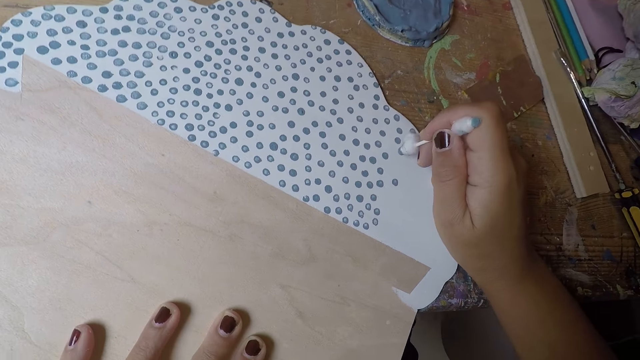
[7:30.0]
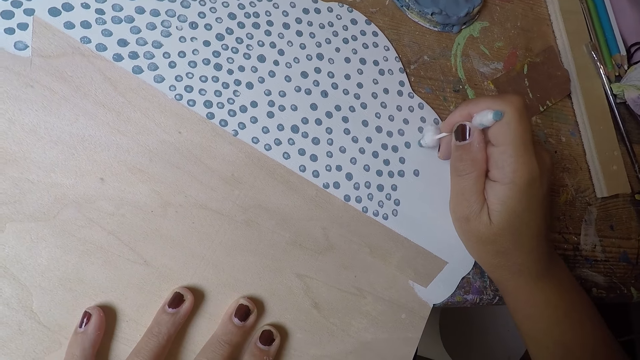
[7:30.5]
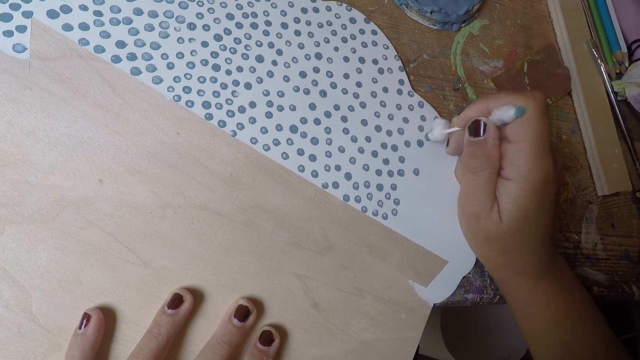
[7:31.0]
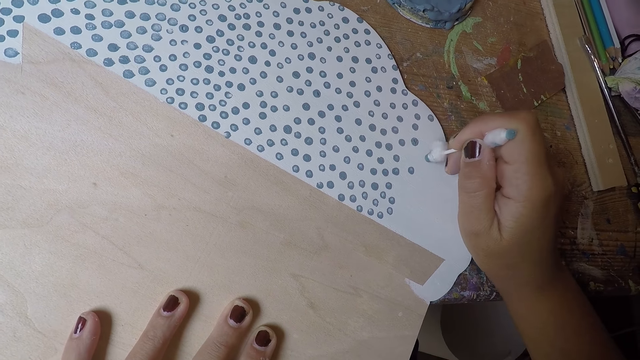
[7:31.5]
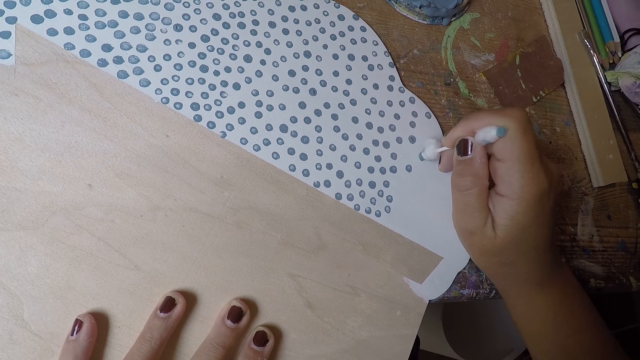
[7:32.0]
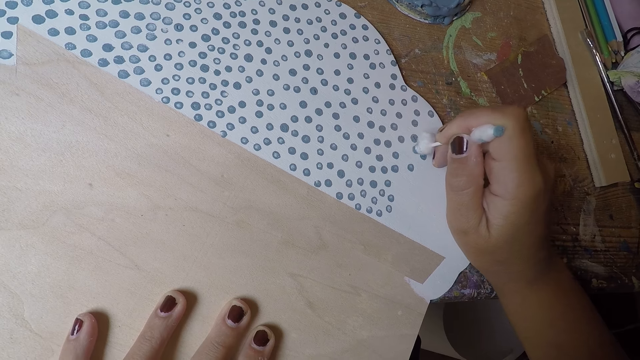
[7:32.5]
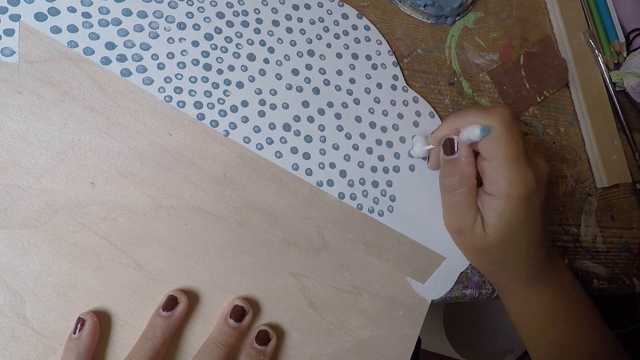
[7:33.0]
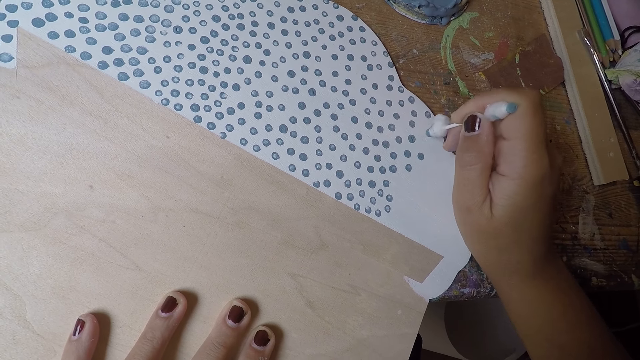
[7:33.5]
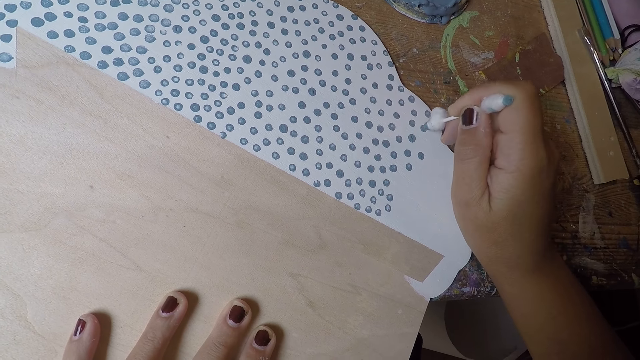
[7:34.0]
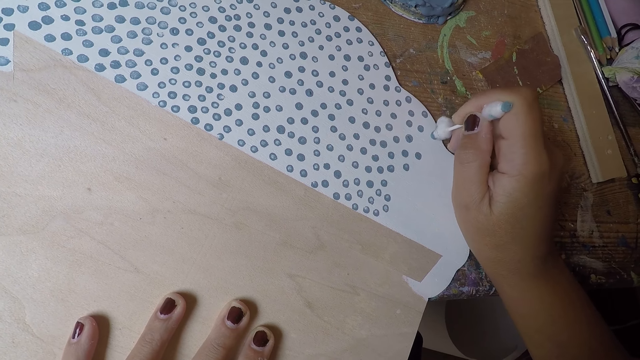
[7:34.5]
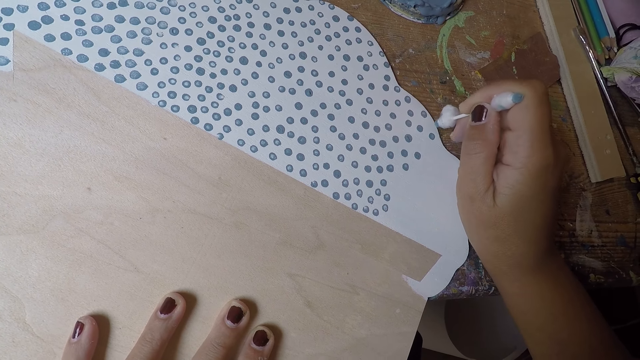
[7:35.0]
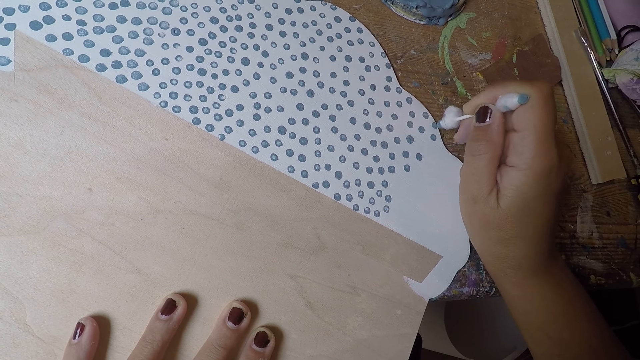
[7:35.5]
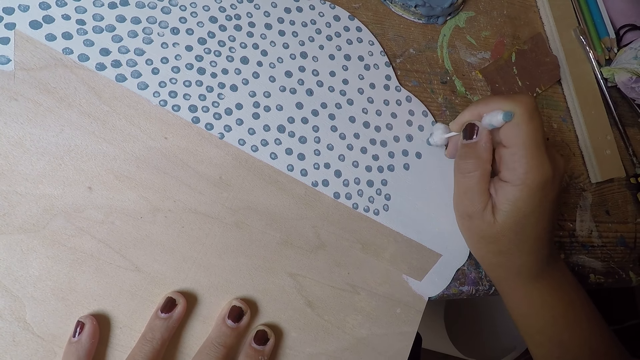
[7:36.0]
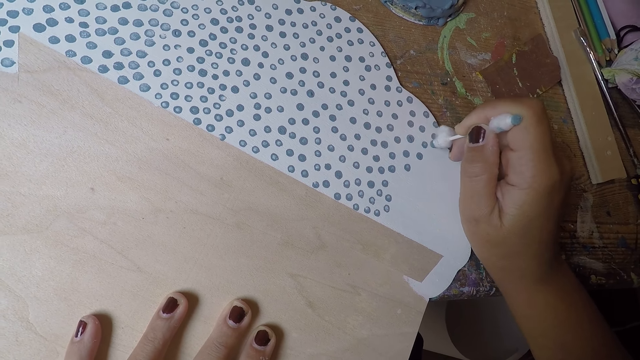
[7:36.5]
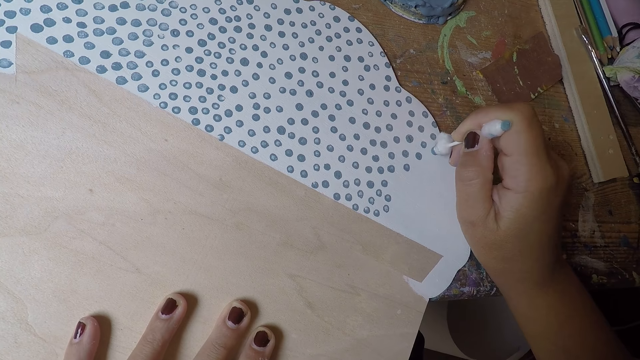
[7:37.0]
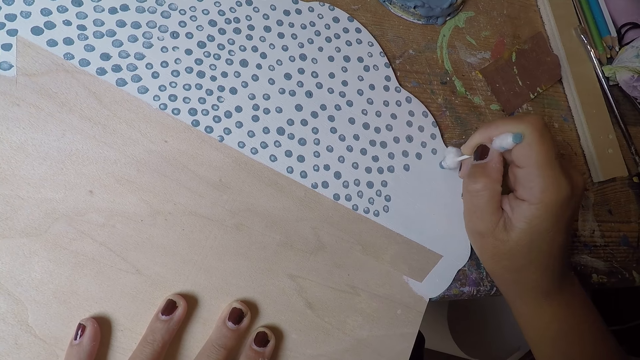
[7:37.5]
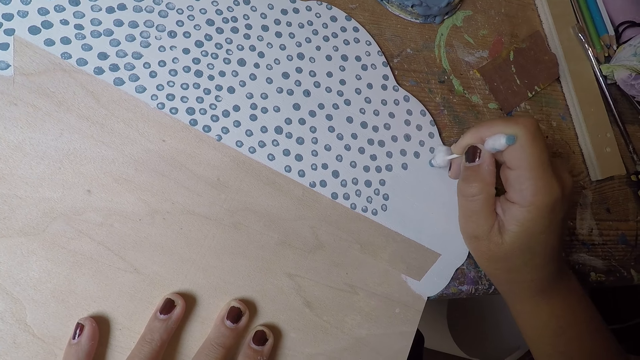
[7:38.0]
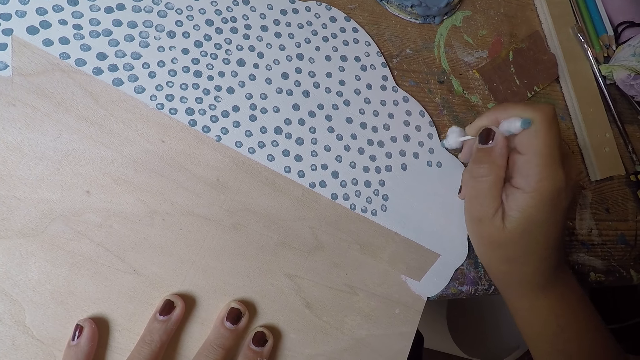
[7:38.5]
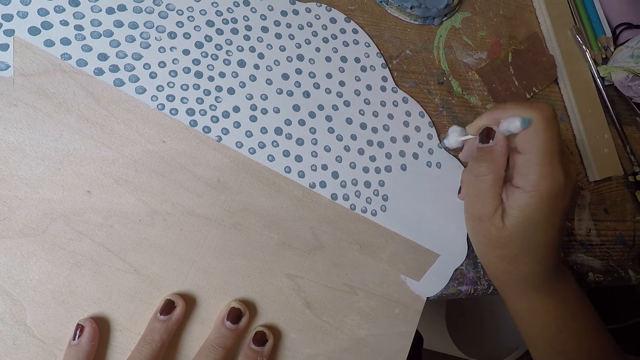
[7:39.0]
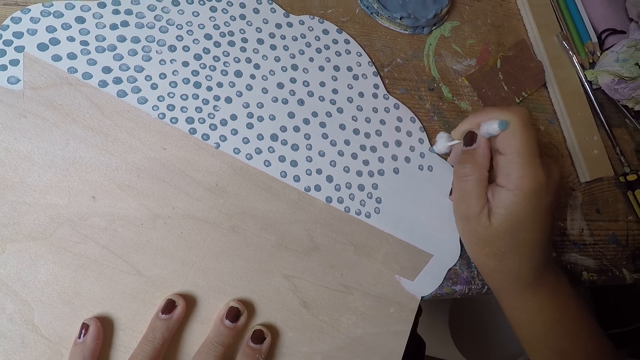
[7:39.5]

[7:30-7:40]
The camera wearer puts dots on the white paper with the cotton bud in his right hand.

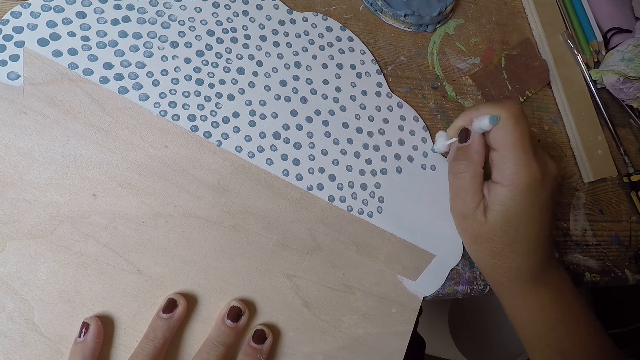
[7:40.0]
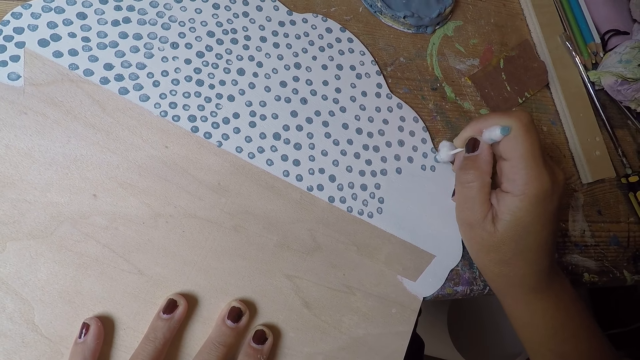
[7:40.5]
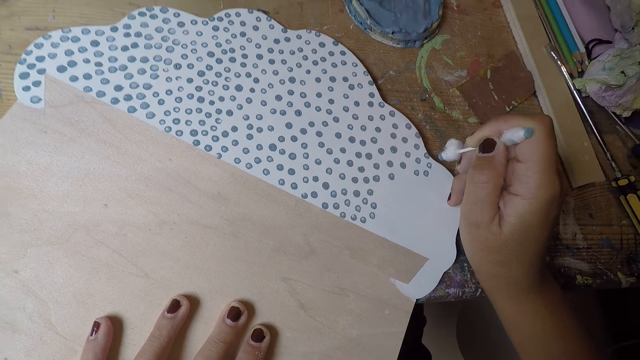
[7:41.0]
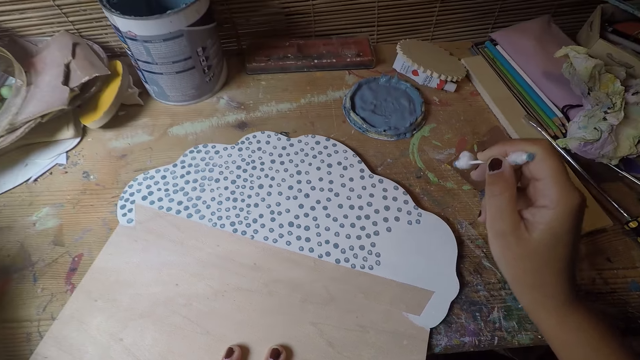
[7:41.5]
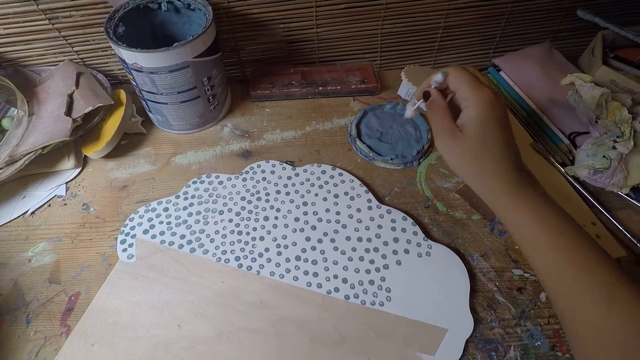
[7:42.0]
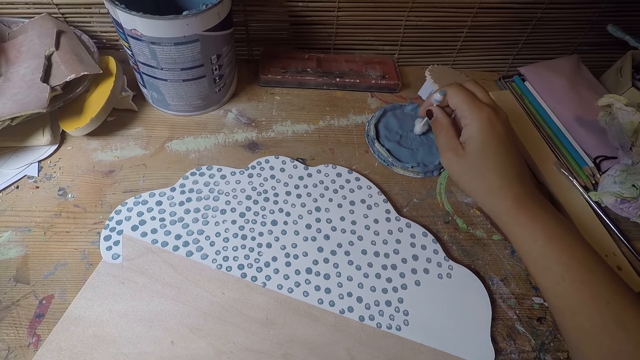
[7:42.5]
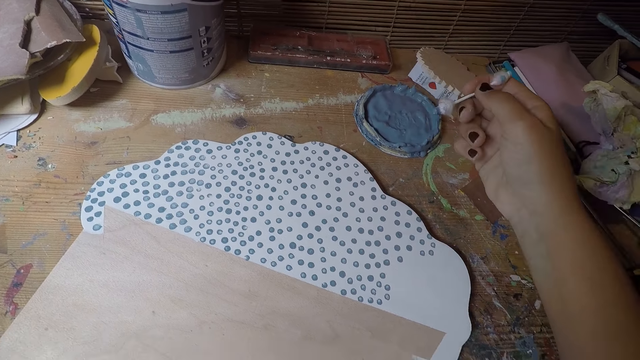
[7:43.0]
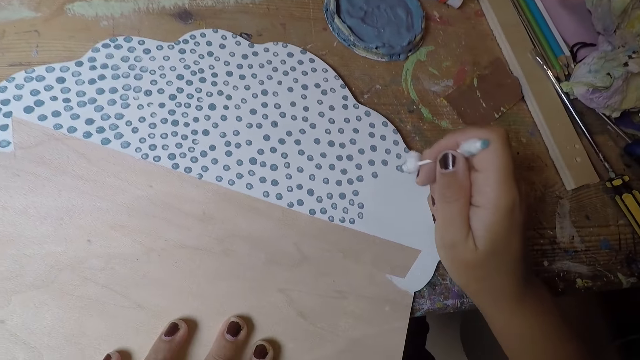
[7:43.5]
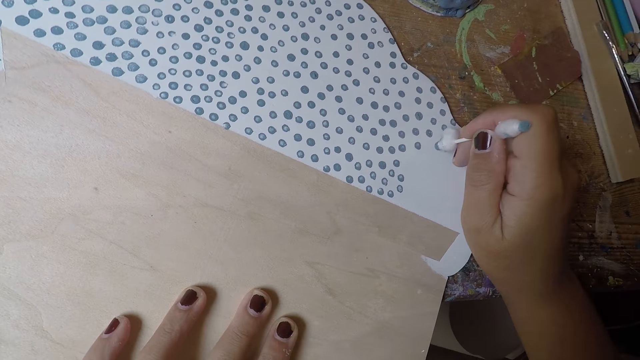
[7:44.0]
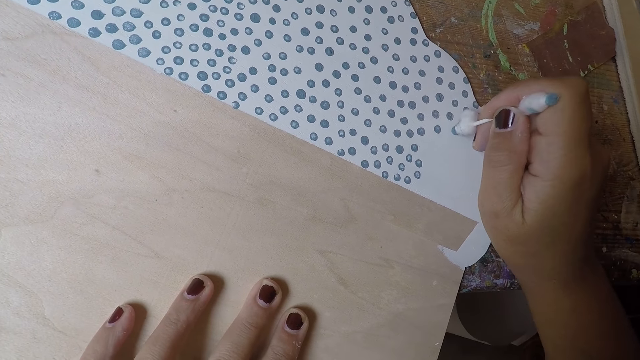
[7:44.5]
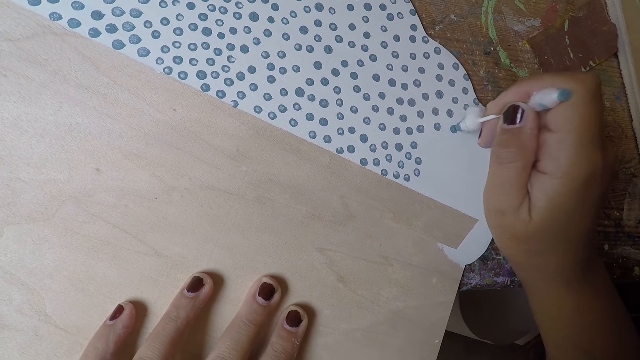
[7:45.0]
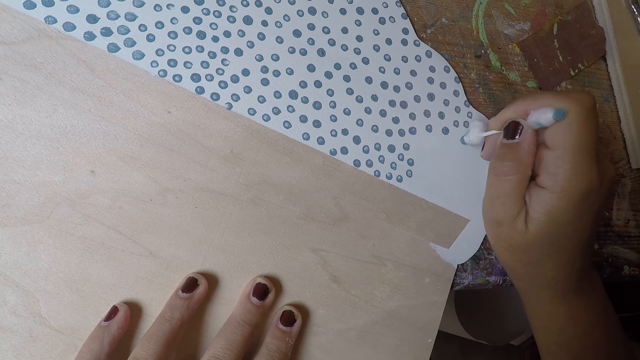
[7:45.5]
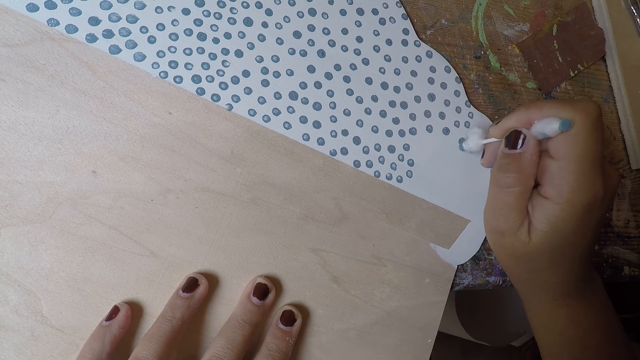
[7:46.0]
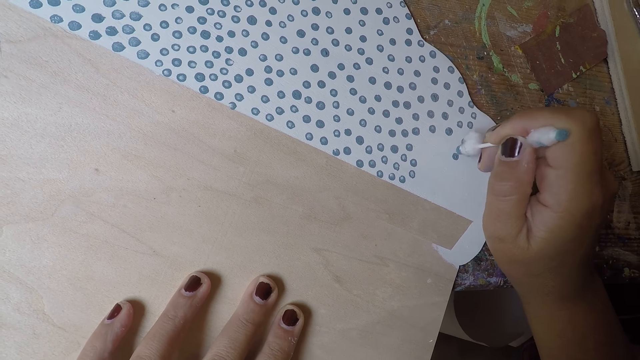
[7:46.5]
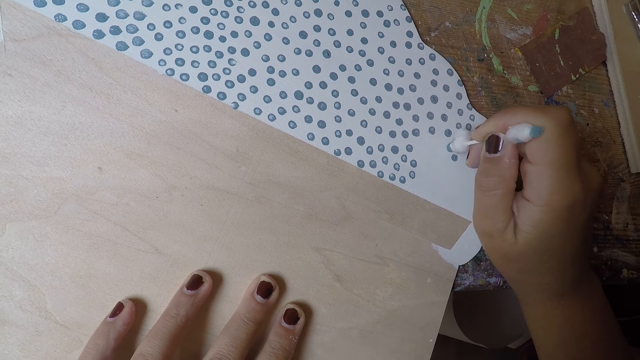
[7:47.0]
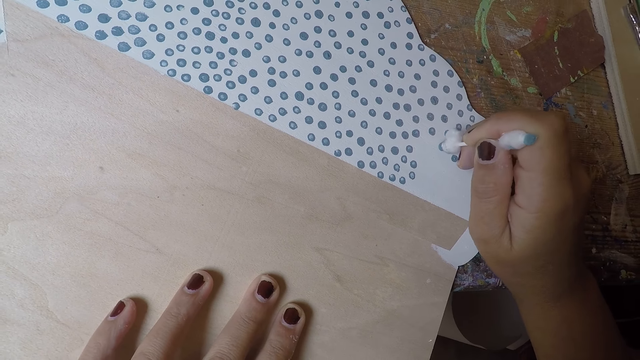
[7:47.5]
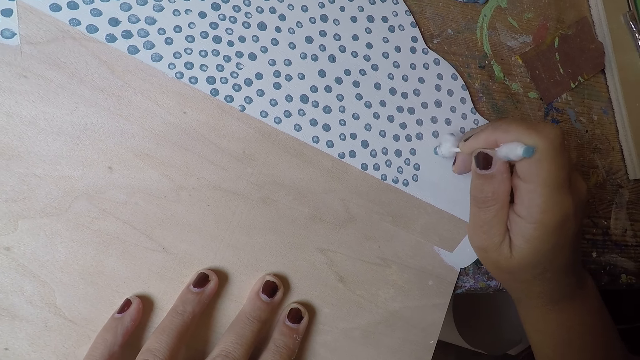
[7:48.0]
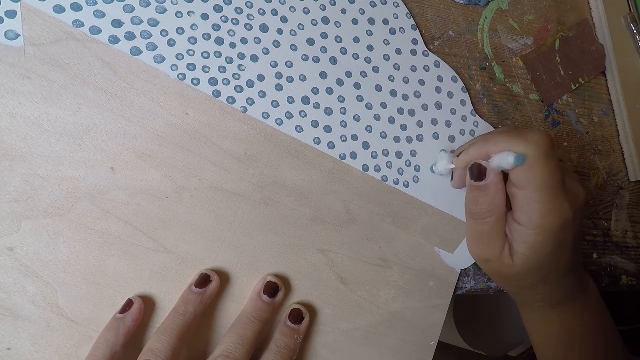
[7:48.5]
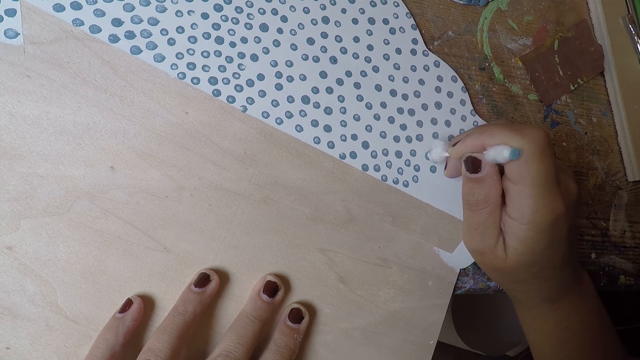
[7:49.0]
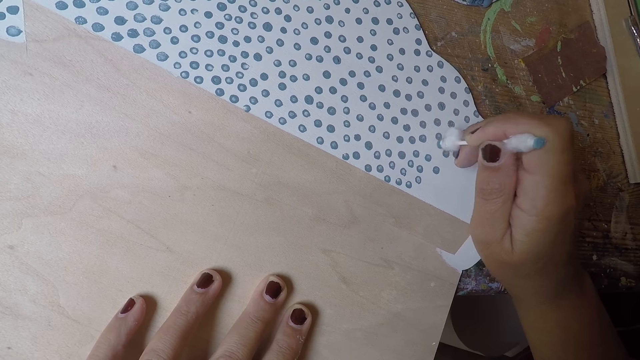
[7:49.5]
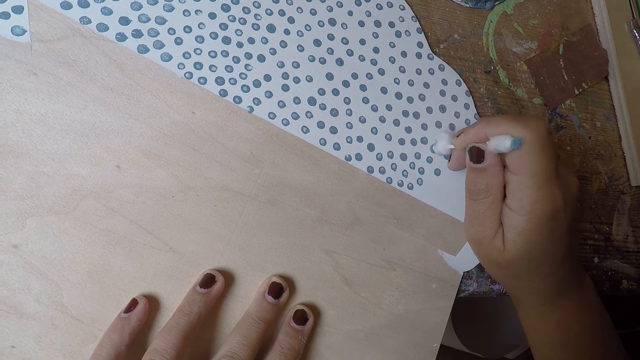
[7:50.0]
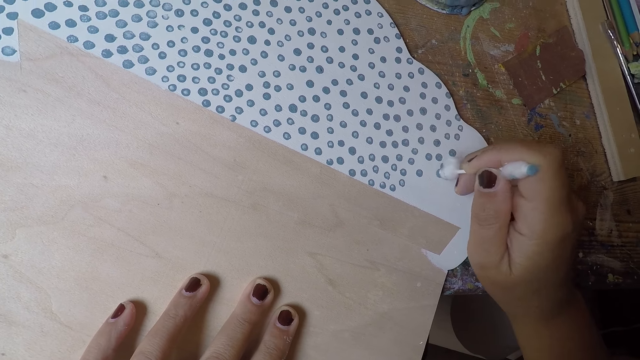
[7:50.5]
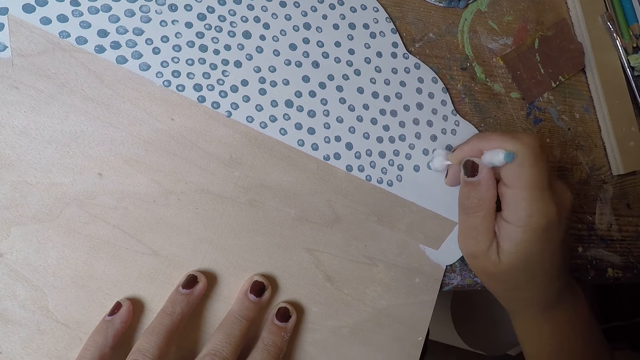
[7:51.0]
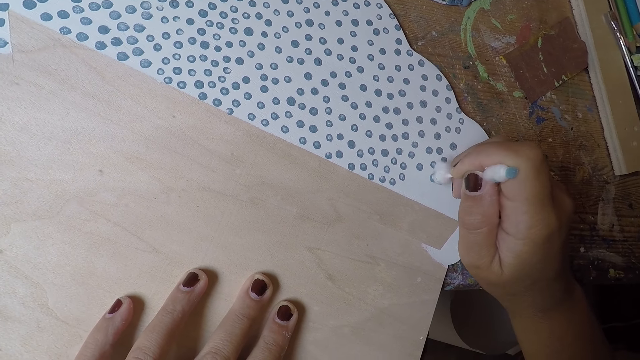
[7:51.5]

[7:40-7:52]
The camera wearer takes paint from the paint cover on the table with the cotton bud in his right hand. He puts dots on the white paper with the cotton bud in his right hand.
